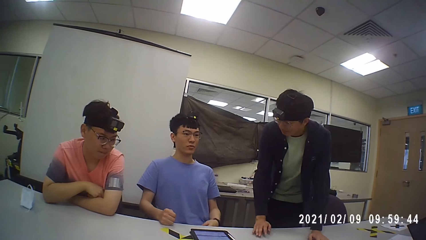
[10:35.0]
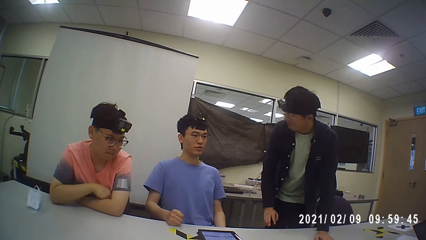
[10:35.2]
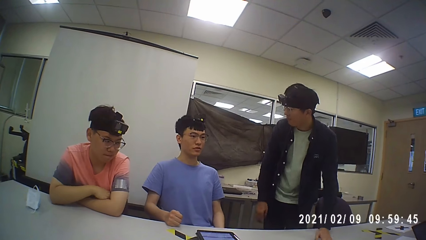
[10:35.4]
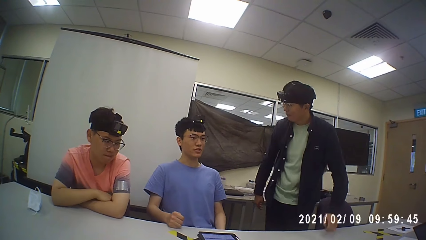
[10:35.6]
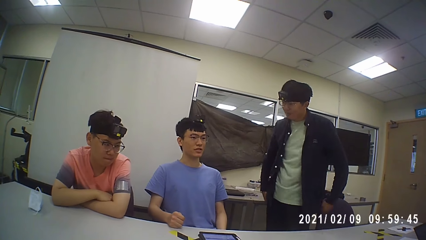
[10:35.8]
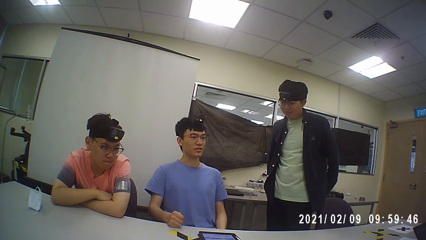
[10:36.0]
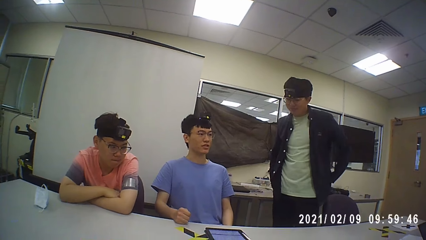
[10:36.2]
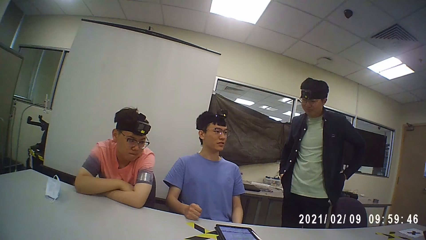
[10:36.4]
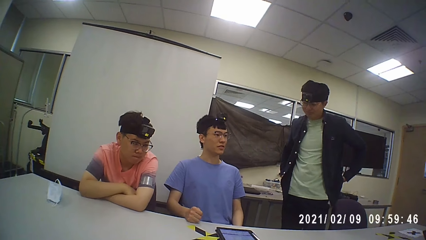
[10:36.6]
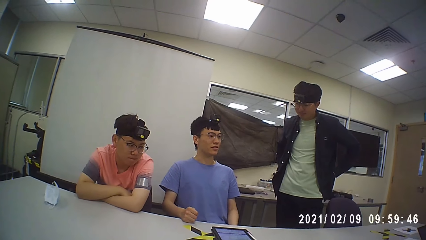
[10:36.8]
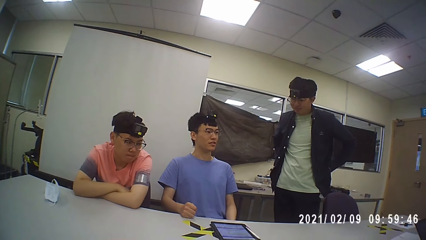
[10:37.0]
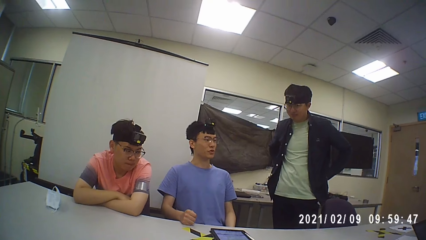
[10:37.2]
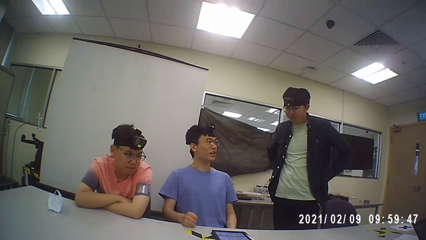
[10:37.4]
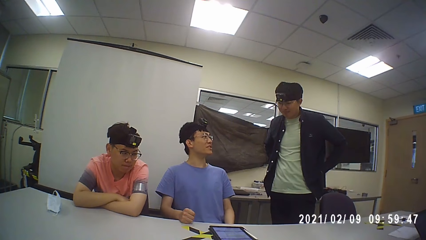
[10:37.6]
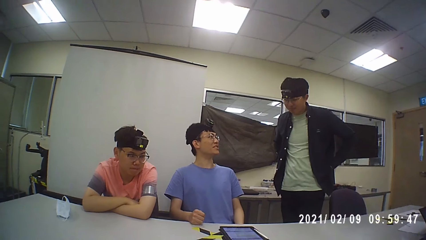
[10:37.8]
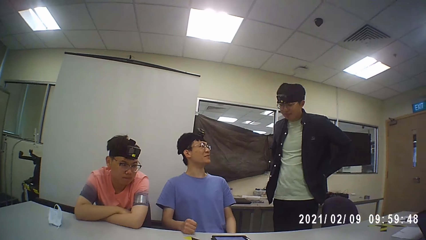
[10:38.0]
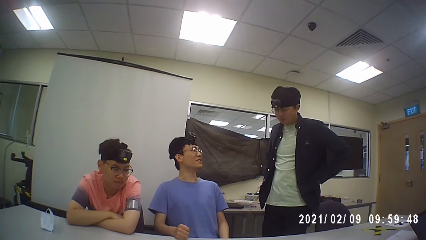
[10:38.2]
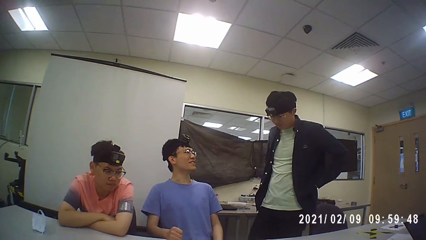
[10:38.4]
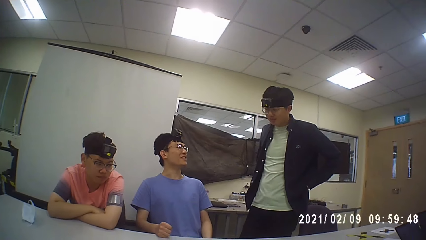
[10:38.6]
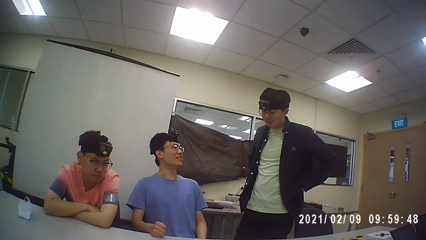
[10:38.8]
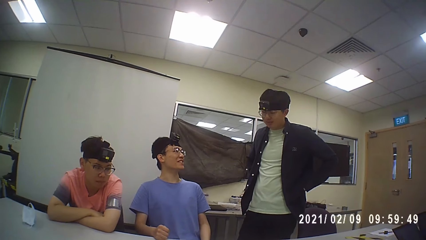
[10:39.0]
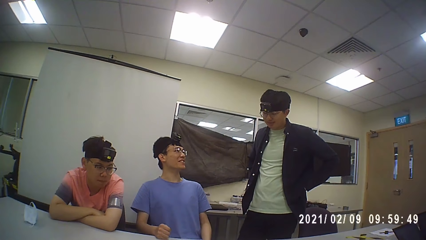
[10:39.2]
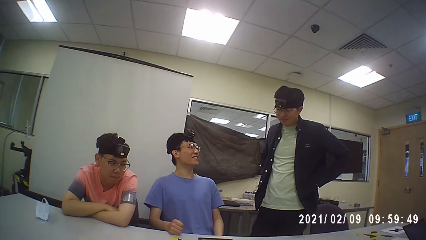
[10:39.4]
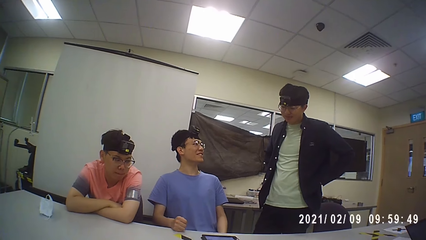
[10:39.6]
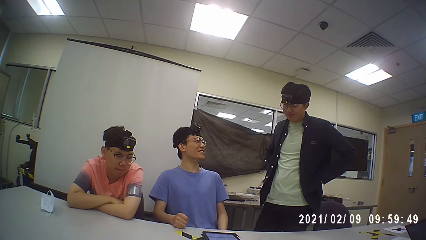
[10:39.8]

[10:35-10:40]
A person stands discussing with another person and a third person.

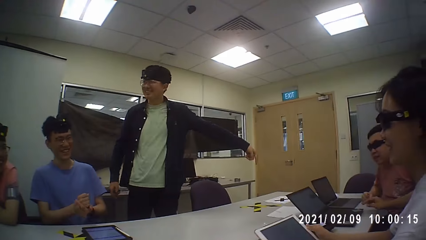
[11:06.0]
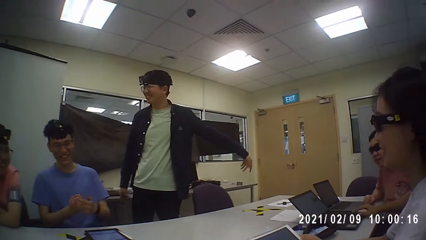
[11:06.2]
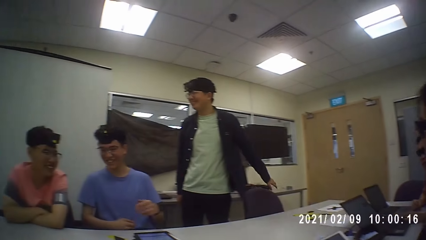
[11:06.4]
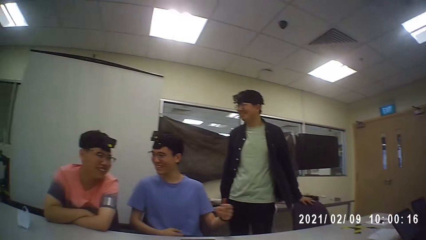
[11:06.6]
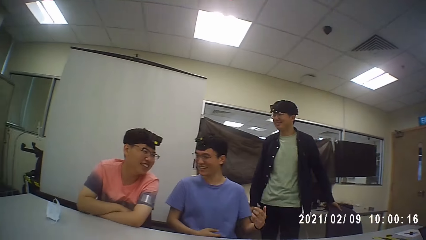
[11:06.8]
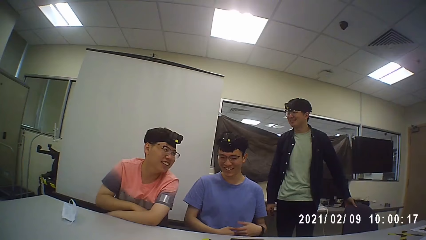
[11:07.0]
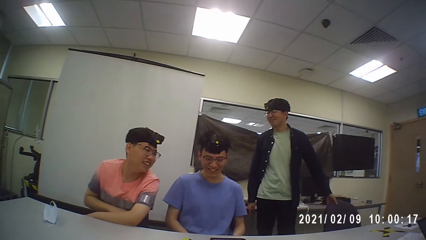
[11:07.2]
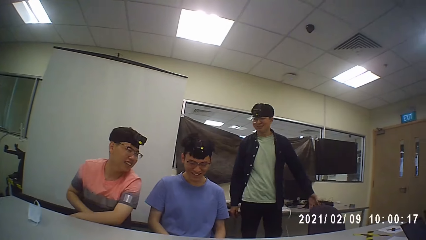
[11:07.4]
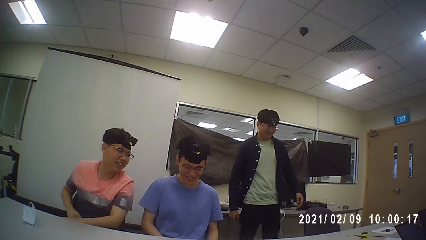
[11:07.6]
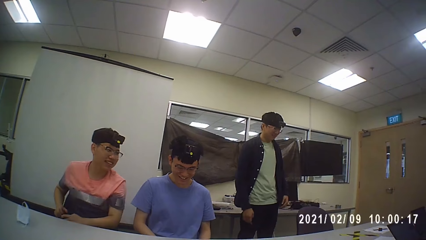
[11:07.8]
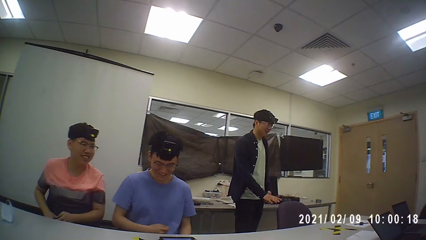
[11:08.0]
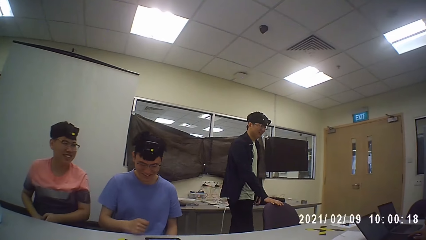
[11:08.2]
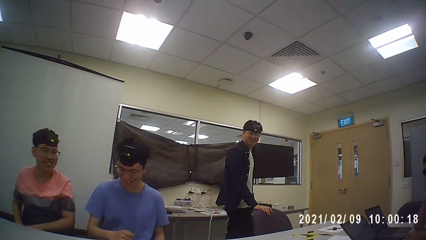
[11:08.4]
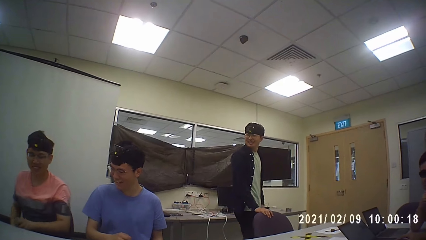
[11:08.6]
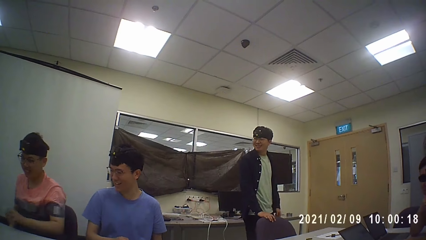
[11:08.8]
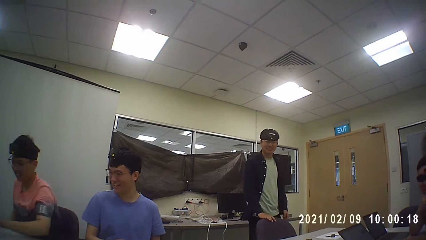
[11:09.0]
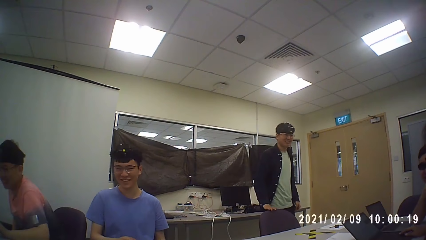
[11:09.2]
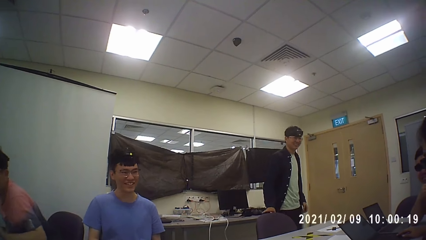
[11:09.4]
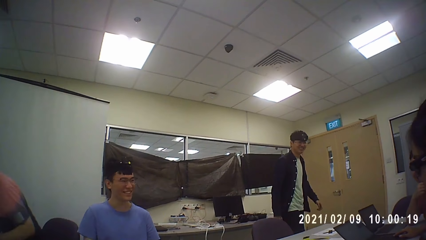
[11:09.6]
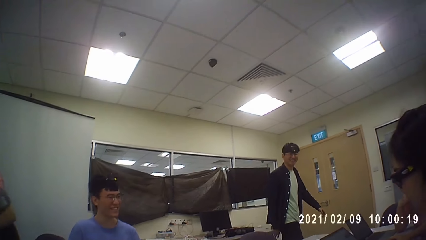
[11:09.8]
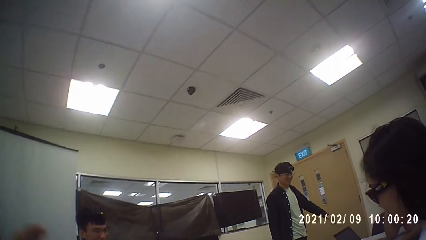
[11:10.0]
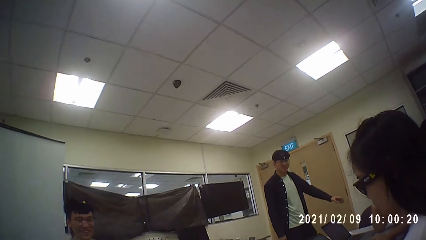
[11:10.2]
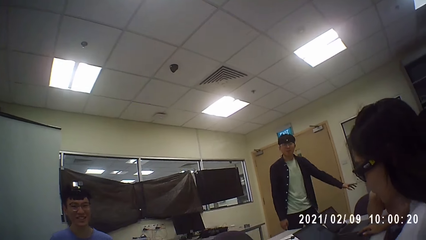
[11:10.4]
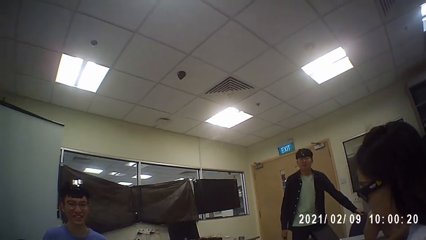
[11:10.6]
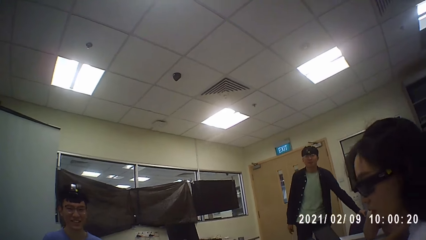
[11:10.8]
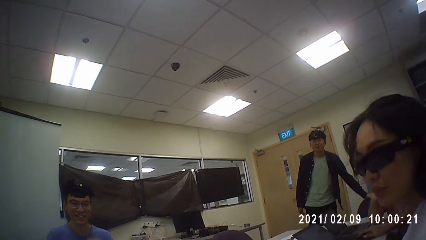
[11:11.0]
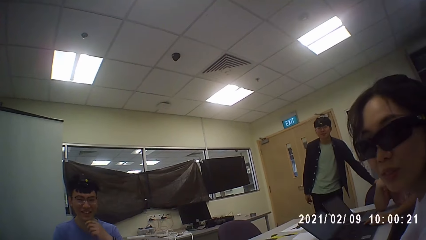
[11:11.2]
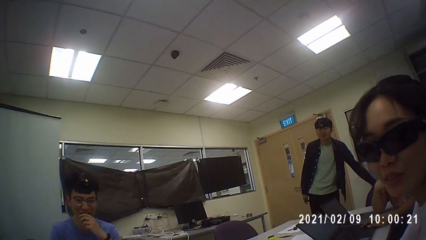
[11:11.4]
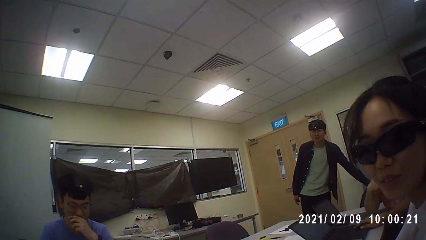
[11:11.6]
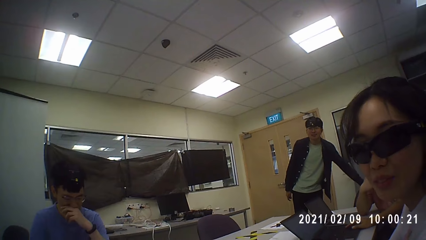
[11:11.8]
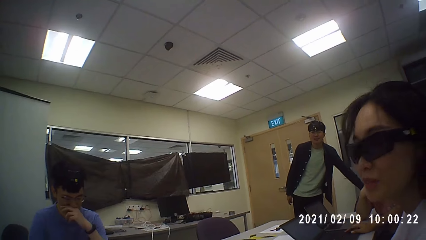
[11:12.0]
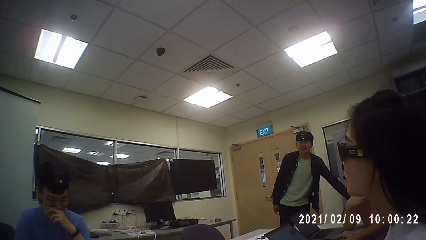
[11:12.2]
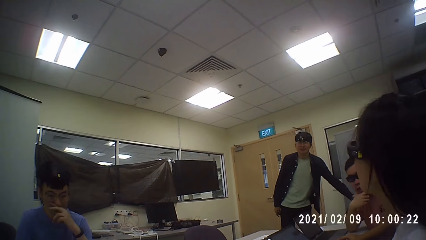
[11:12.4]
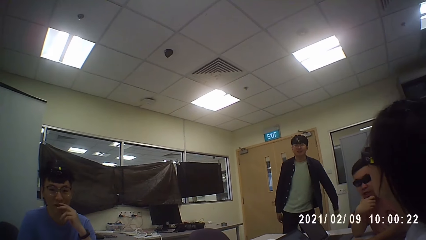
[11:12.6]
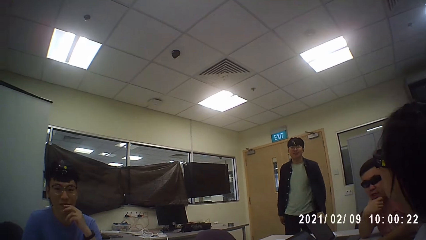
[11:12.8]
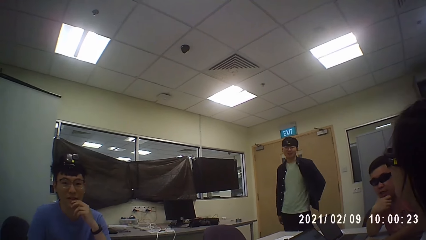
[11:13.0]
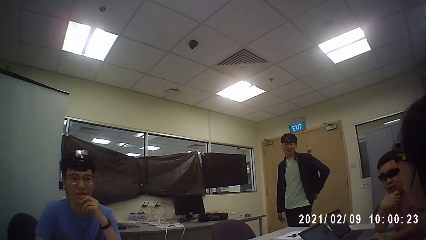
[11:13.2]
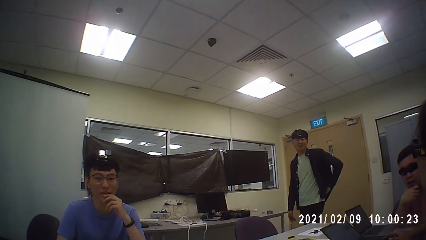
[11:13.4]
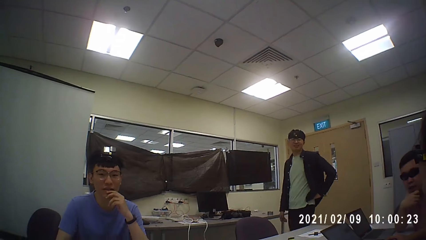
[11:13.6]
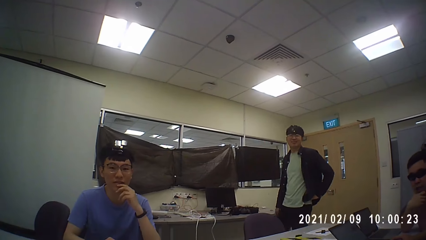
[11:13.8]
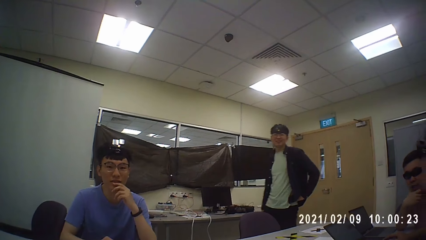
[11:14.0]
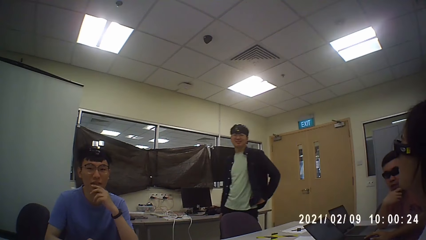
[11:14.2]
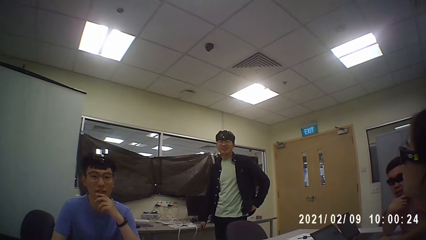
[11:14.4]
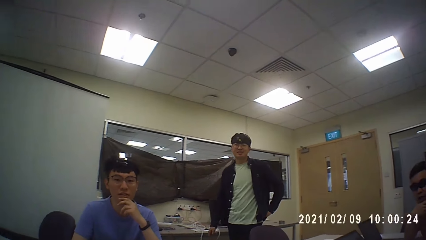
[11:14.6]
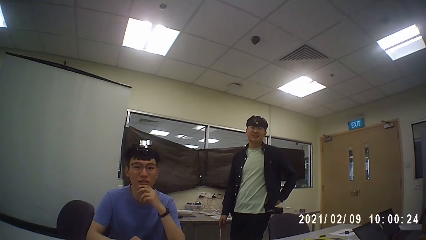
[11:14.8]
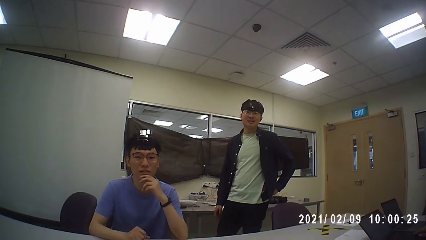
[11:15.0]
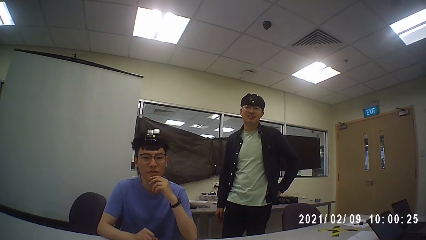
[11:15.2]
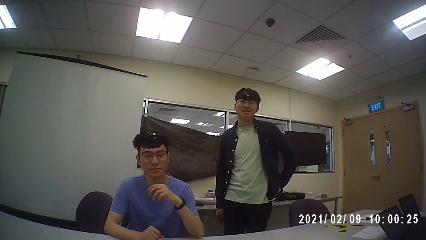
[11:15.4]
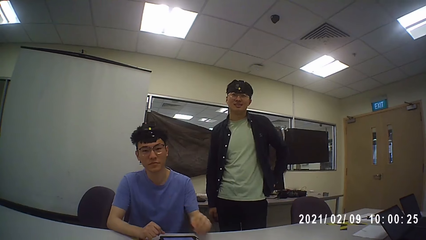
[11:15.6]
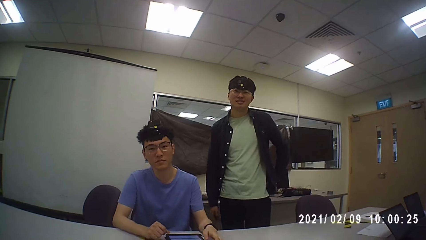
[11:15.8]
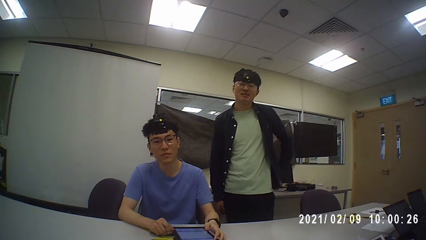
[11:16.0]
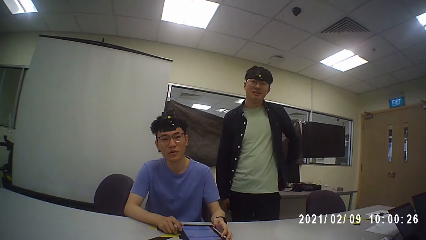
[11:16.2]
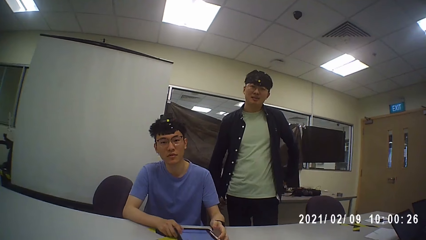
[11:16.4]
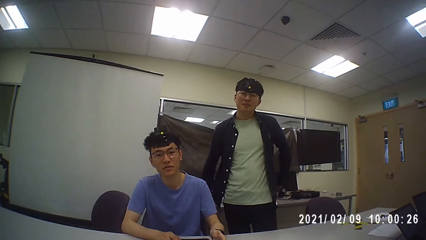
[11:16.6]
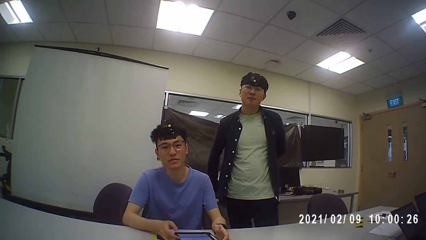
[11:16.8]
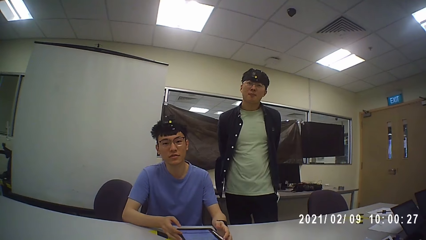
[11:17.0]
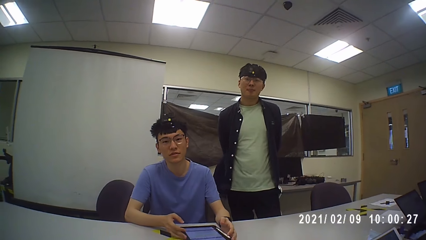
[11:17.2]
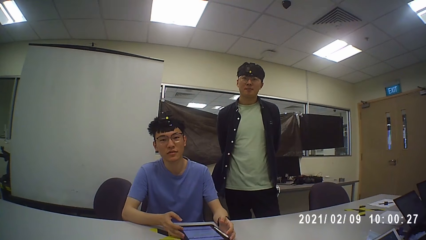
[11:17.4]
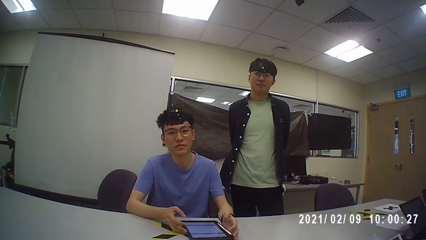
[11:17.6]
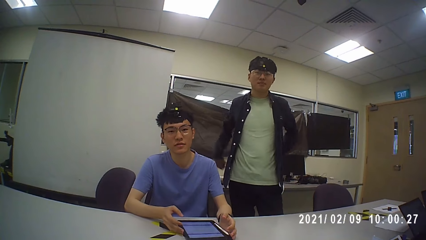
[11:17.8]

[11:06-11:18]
A person stands discussing with another person and a third person. The camera wearer talks with a man.
